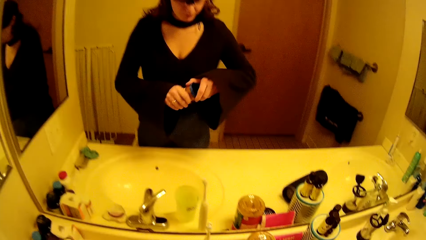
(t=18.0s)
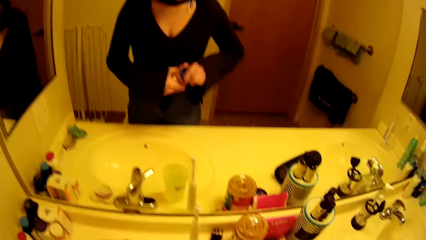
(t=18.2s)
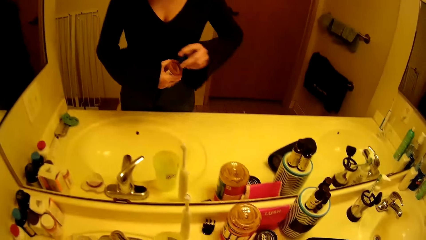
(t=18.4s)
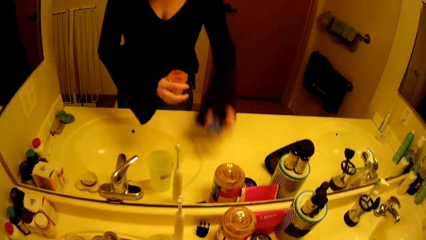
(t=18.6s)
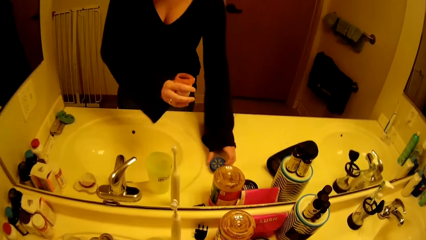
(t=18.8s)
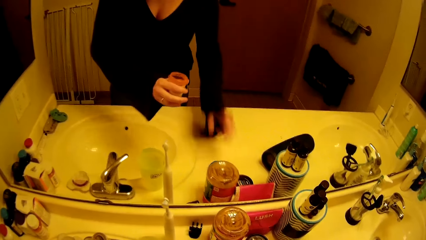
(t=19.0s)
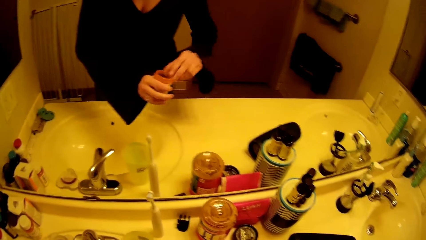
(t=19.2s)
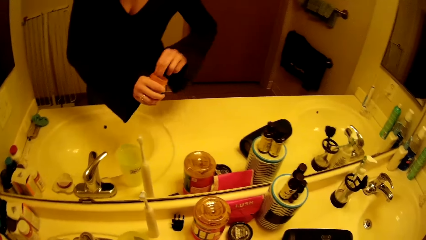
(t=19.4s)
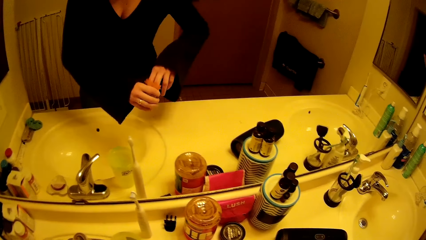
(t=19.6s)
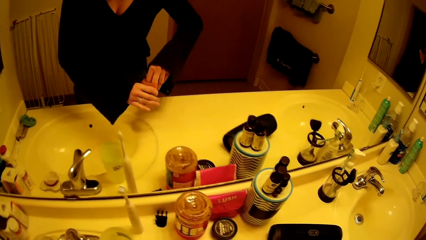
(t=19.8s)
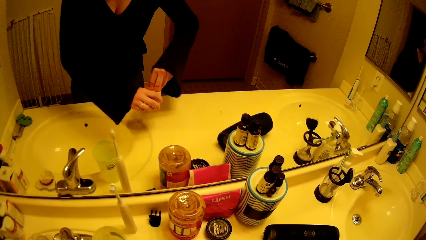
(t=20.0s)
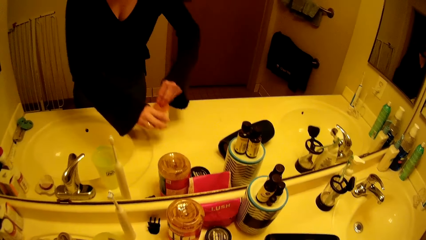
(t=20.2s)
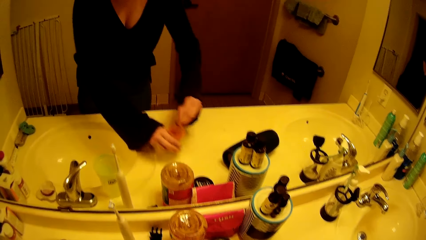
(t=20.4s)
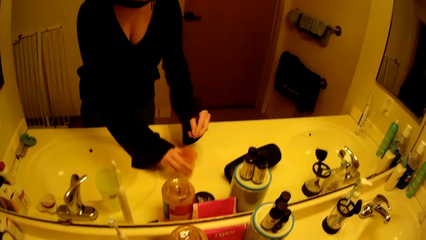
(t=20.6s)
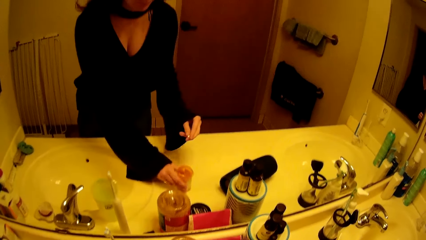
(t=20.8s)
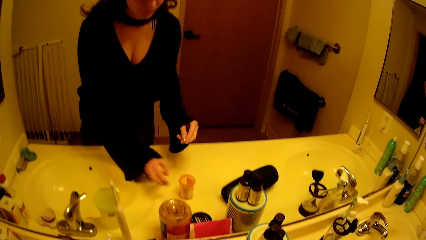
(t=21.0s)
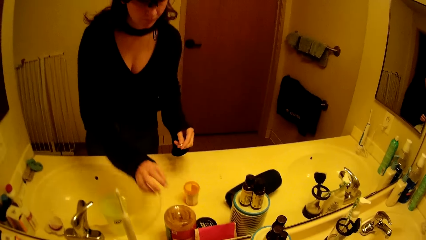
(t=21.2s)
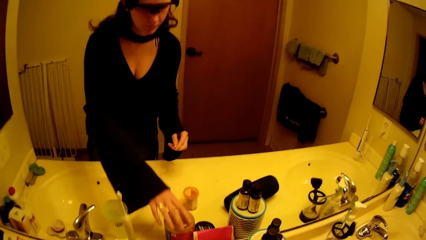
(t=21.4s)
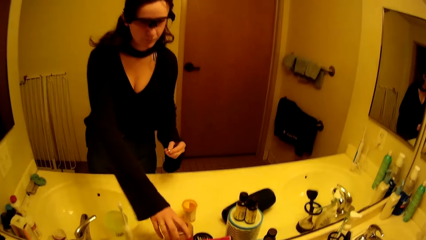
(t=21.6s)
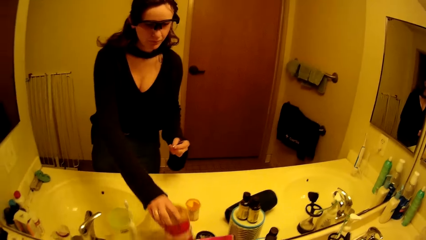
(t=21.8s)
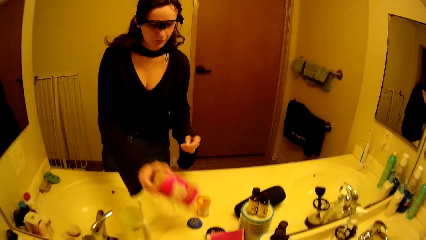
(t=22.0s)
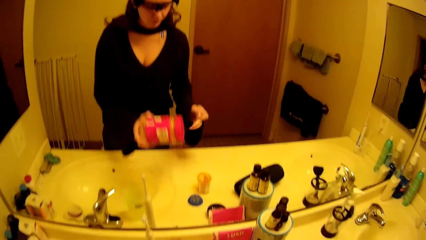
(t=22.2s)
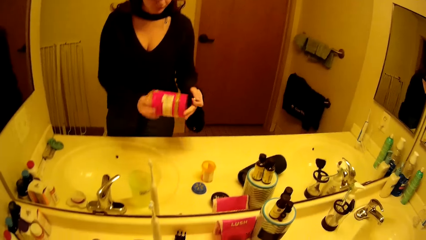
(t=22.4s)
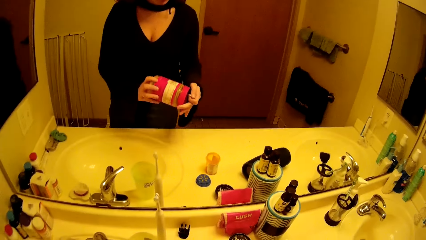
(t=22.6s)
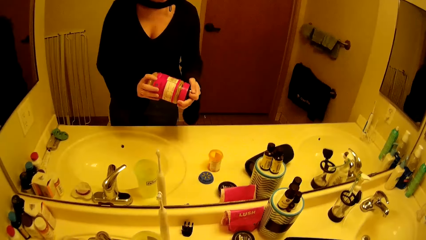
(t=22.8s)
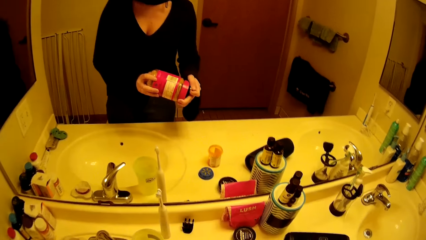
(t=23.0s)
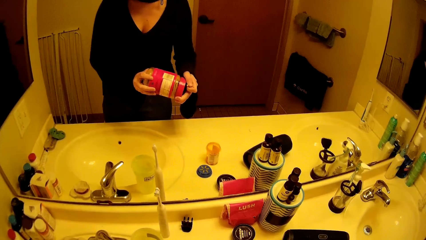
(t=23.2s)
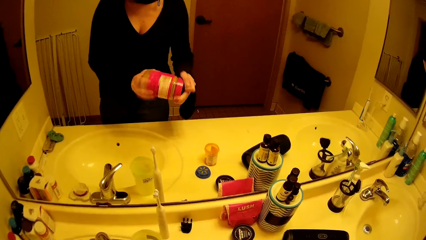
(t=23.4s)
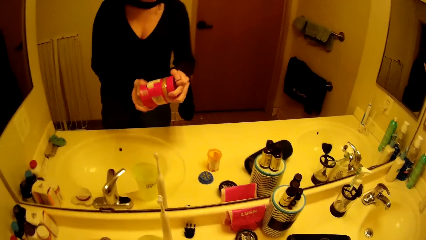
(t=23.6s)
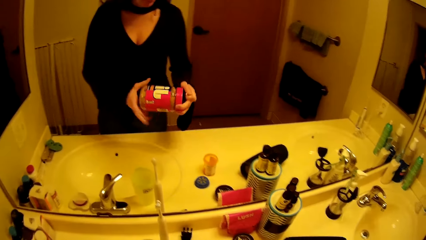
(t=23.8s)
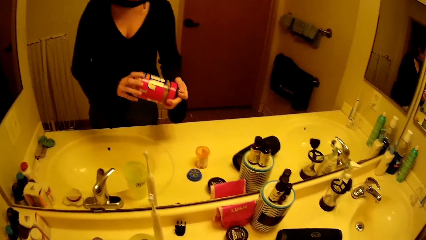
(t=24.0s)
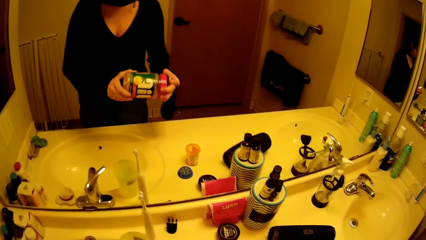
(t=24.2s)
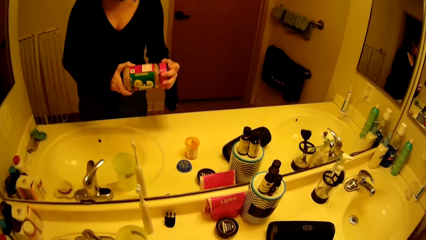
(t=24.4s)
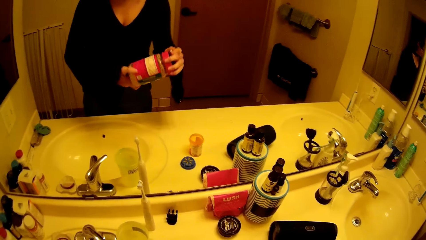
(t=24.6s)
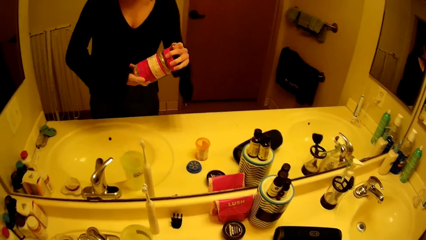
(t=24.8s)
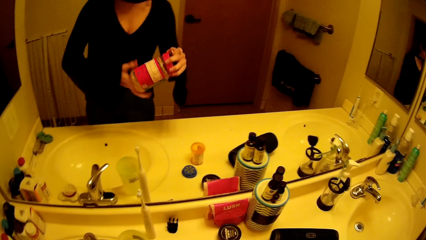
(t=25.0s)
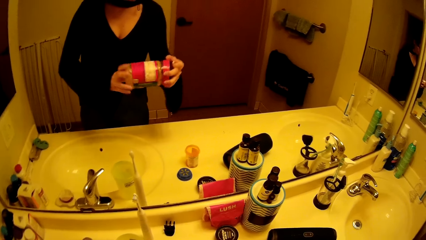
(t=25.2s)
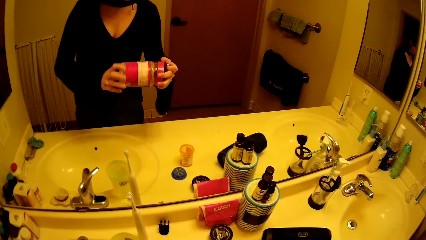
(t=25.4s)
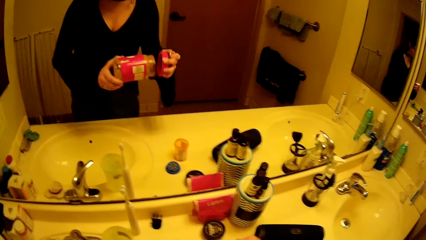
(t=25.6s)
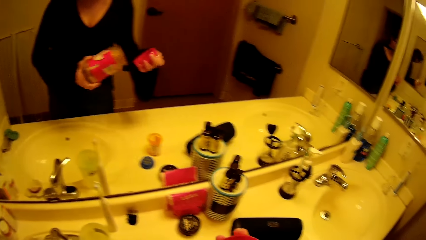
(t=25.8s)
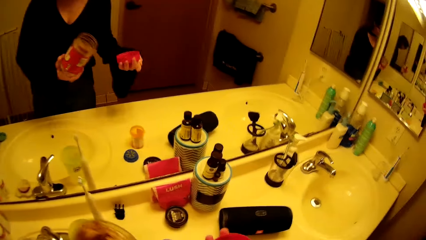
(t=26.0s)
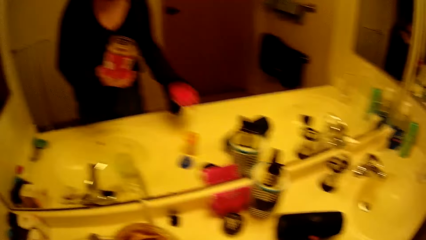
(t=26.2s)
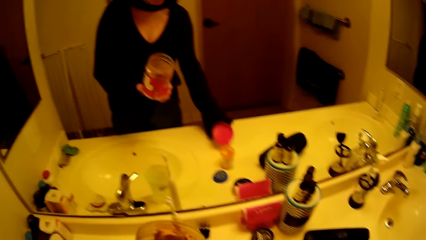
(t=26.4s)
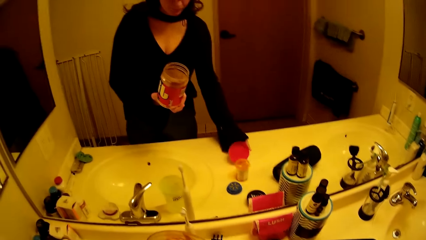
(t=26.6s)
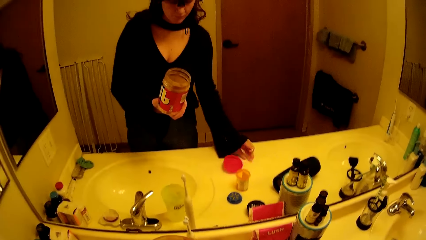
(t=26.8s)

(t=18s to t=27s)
The camera wearer drops the lid of the medicine plastic container on the bathroom sink with her right hand. She picks a tablet medicine from the medicine plastic container with her right hand. She drops the medicine plastic container on the bathroom sink with her left hand. She picks a chocolate spread jar from the bathroom sink with her left hand. She opens the chocolate spread with both hands. She drops the lid of the chocolate spread on the bathroom sink with her right hand.

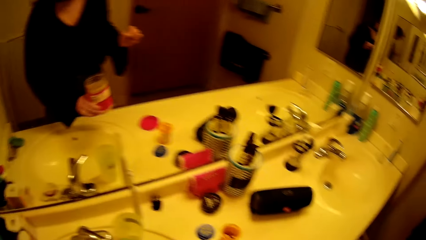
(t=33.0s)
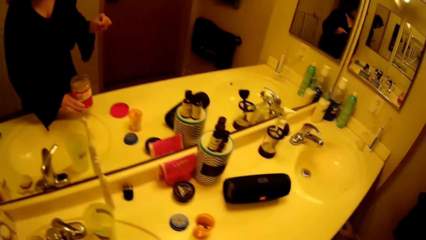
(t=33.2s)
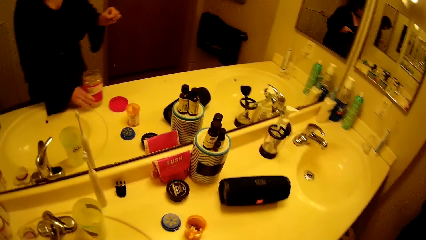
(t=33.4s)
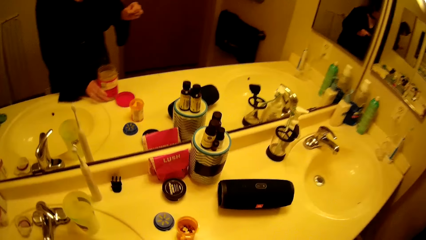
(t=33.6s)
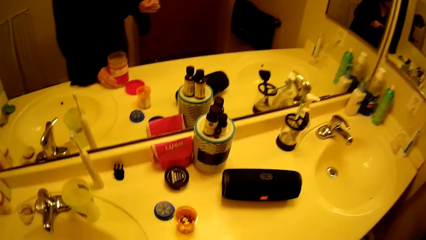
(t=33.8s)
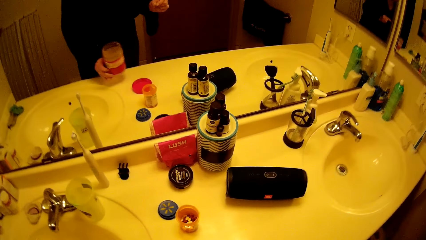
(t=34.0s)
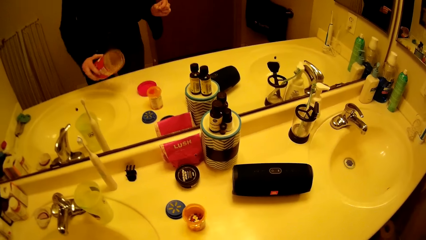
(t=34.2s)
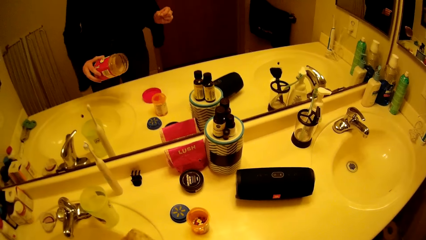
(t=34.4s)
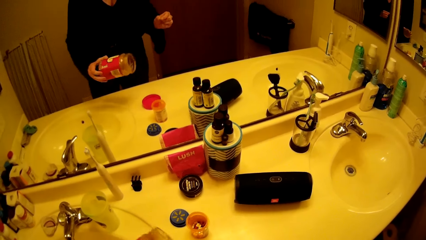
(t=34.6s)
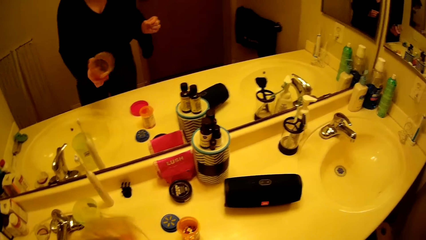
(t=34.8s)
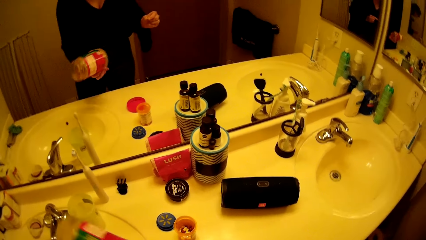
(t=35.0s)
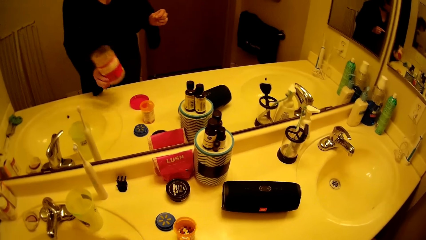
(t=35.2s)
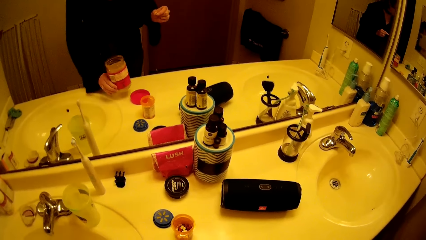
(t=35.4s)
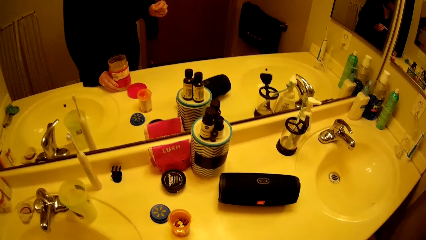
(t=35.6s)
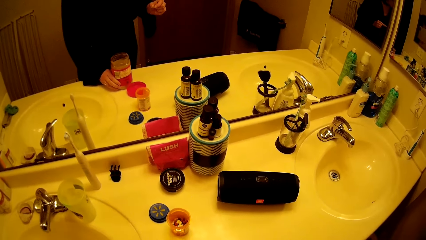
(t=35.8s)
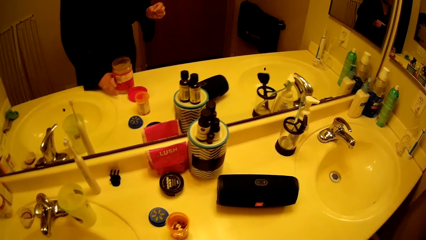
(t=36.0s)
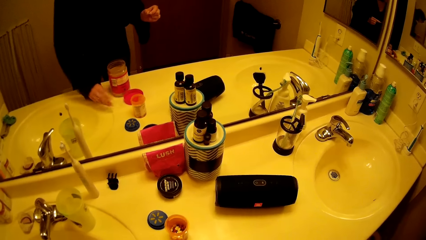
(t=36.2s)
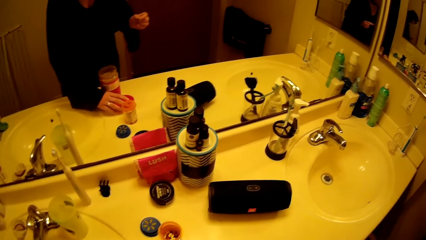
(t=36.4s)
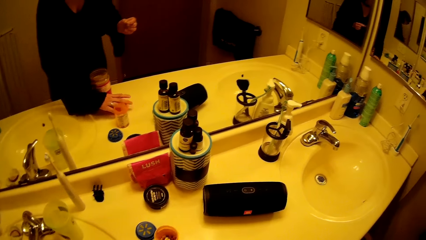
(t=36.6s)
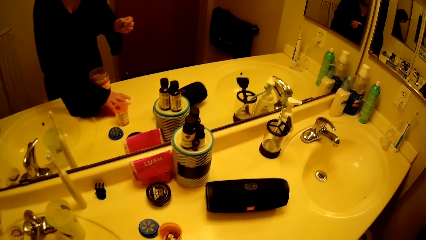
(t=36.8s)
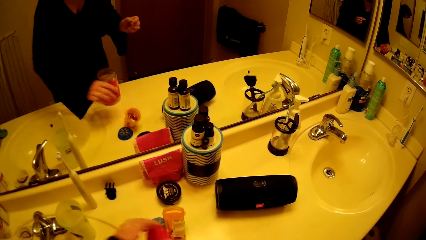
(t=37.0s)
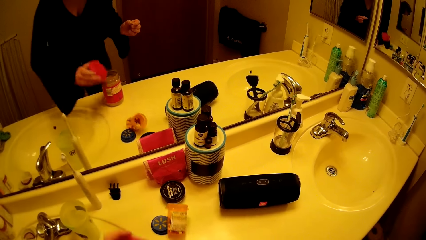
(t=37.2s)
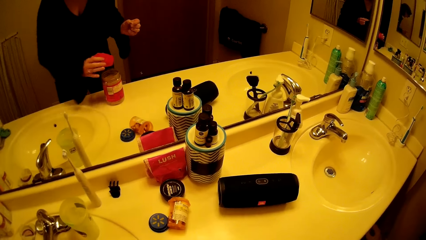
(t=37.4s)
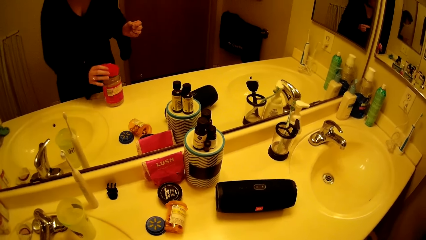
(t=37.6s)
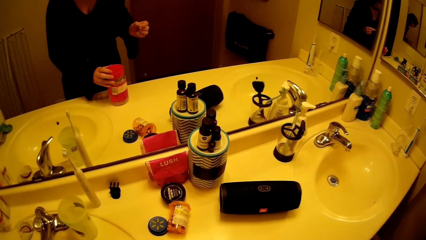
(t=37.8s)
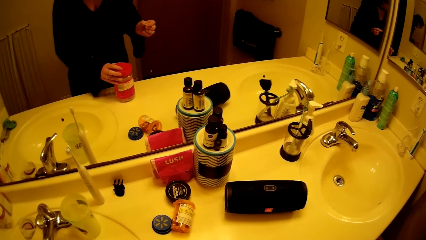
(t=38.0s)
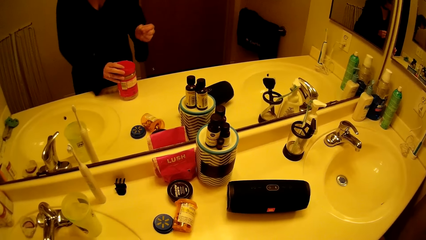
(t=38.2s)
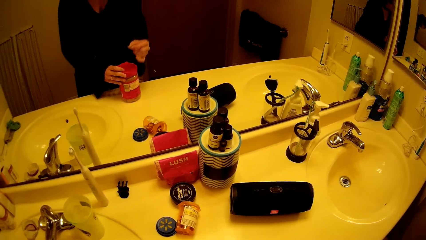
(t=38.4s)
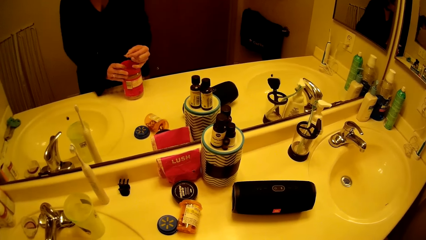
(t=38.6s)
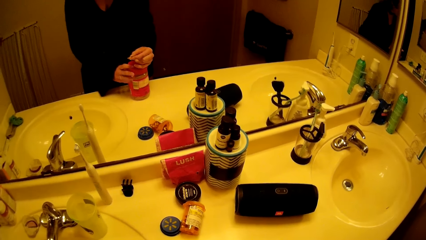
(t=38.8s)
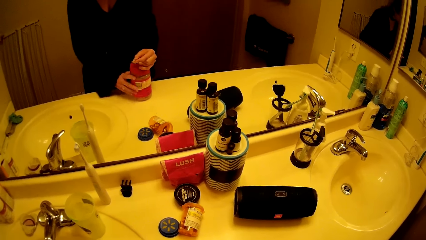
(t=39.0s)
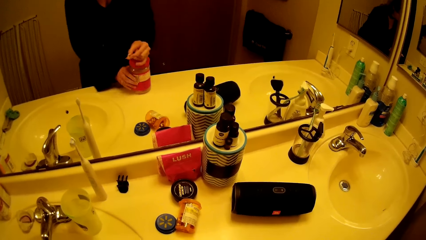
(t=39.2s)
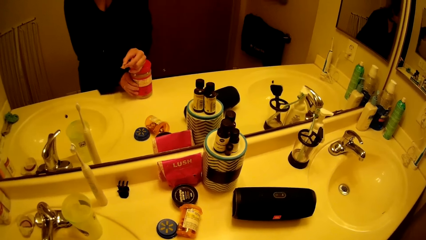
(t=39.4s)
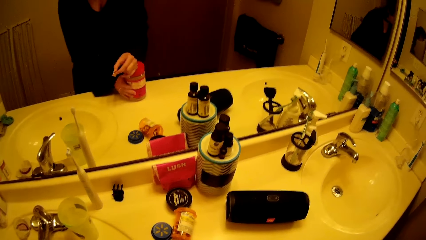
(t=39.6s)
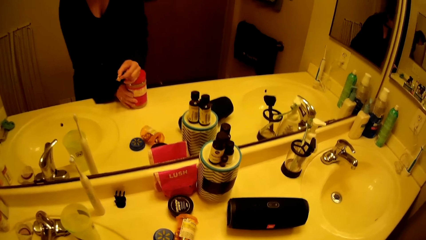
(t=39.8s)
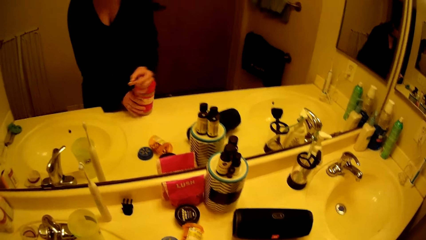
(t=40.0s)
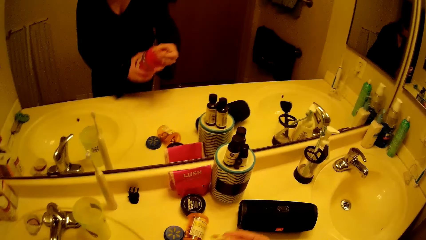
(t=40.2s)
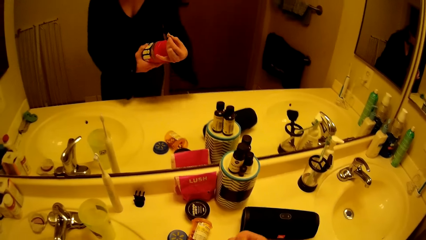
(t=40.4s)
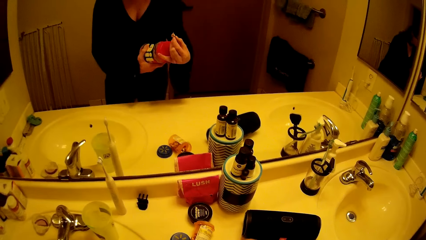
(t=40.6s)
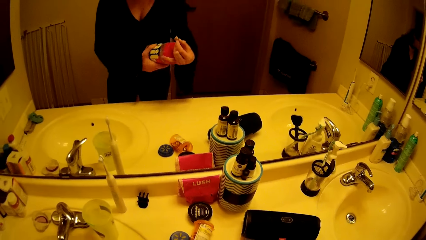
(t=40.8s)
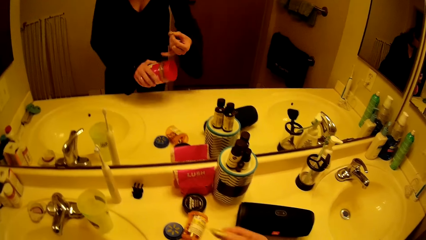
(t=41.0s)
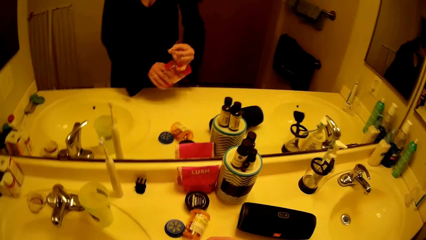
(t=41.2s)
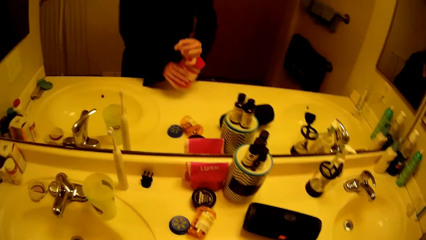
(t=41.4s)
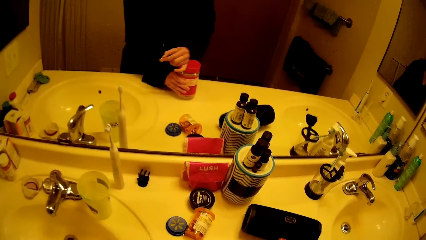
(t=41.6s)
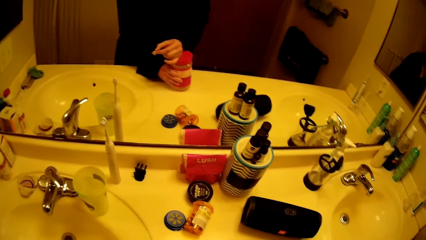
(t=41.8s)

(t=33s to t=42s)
The camera wearer drops the chocolate spread jar on the bathroom sink with her left hand. She picks the chocolate spread jar on the bathroom sink with her left hand. She drops the chocolate spread jar on the bathroom sink with her left hand. She picks the lid of the chocolate spread from the bathroom sink with her left hand. She places the lid on the chocolate spread jar with her left hand. She places her right hand on the chocolate spread jar. She picks the chocolate spread jar from the bathroom sink with her left hand. She closes the chocolate spread with both hands.
